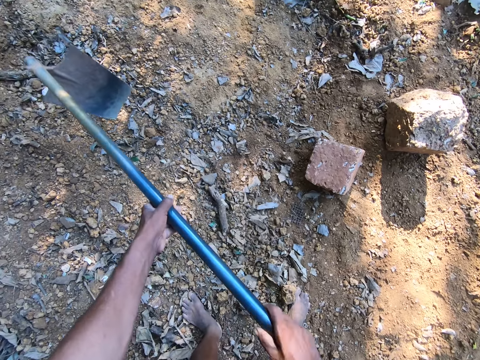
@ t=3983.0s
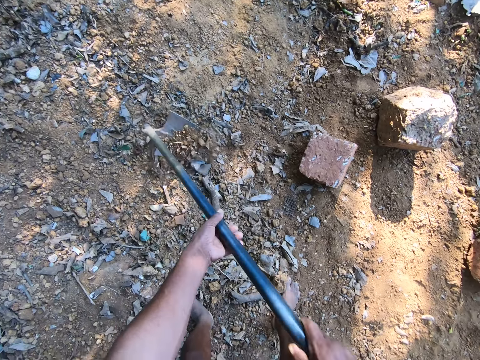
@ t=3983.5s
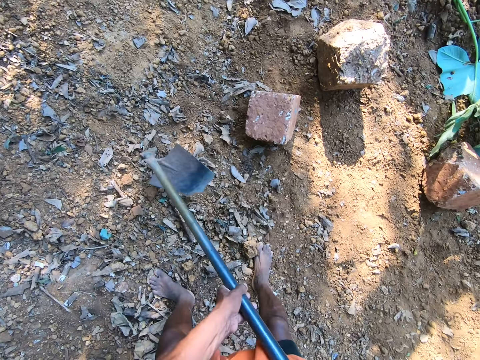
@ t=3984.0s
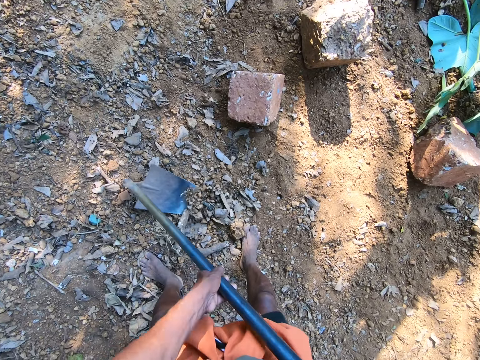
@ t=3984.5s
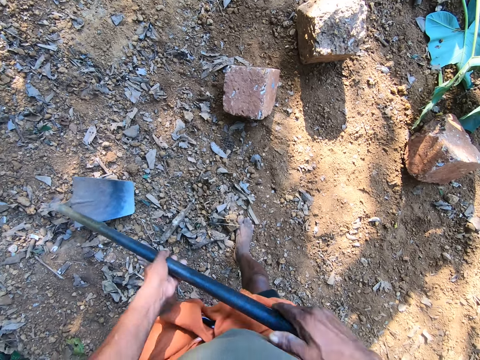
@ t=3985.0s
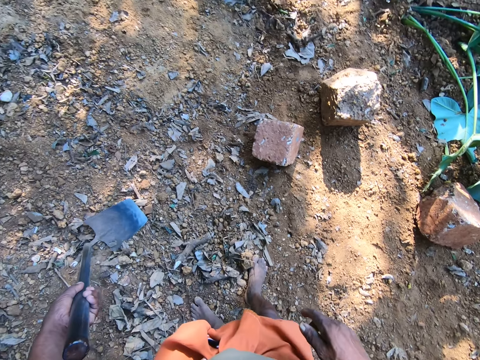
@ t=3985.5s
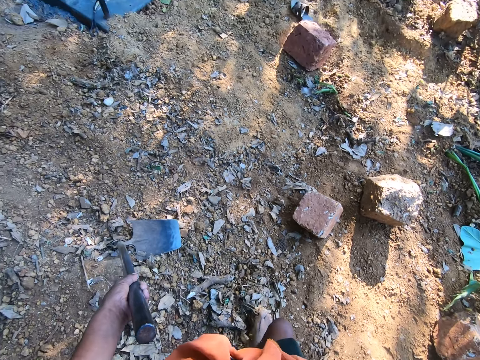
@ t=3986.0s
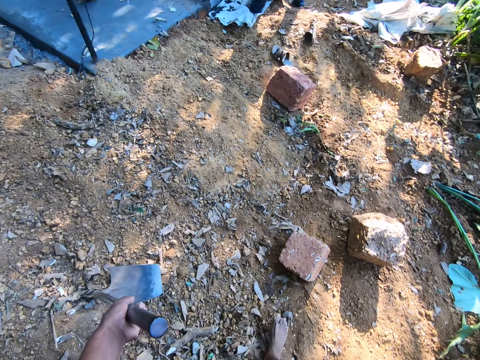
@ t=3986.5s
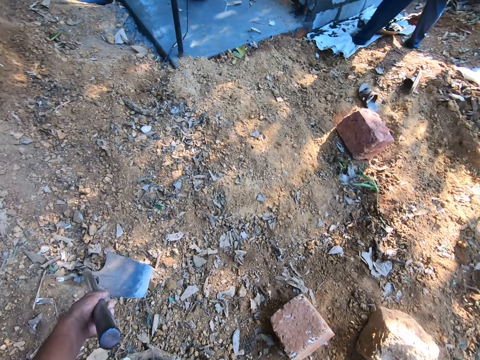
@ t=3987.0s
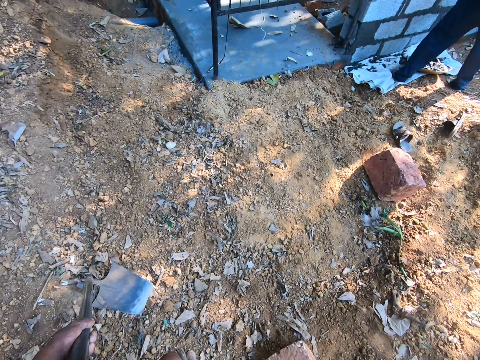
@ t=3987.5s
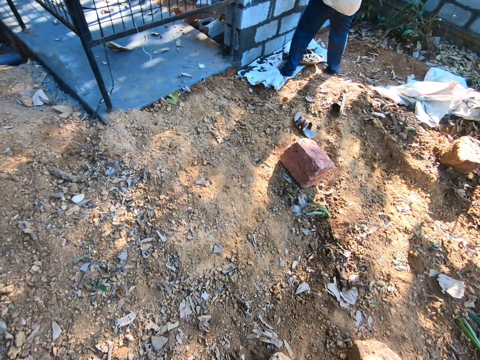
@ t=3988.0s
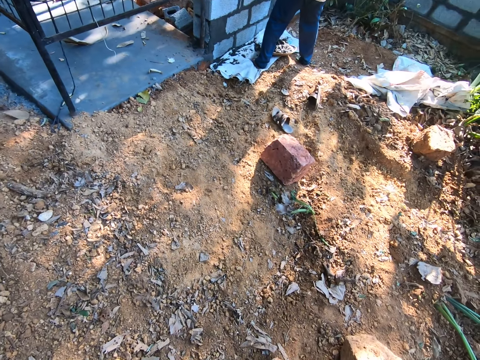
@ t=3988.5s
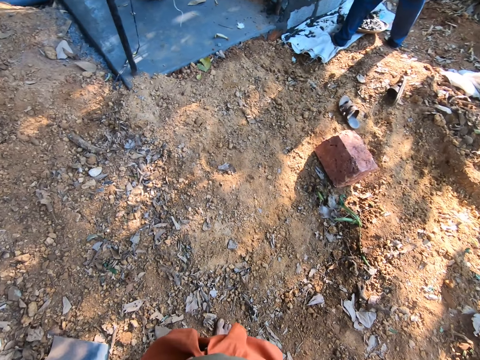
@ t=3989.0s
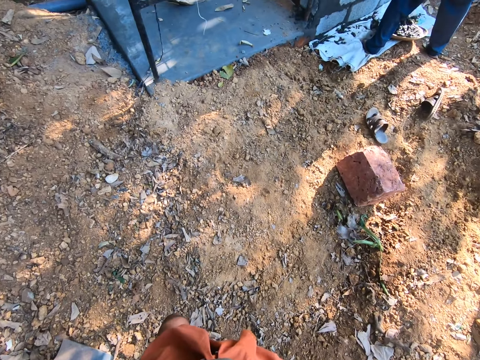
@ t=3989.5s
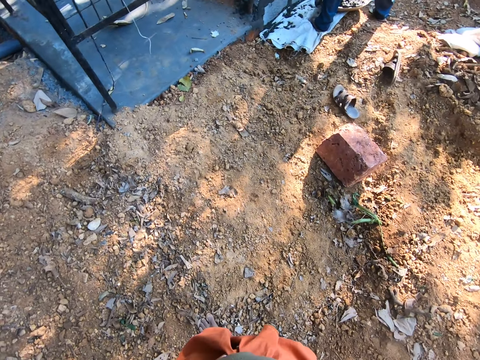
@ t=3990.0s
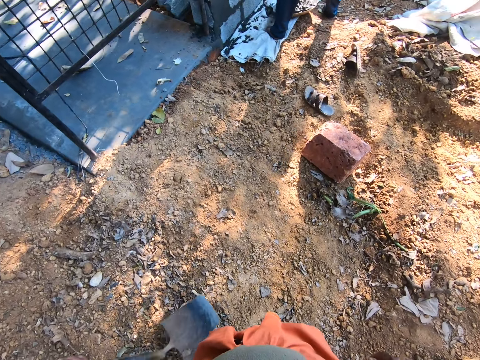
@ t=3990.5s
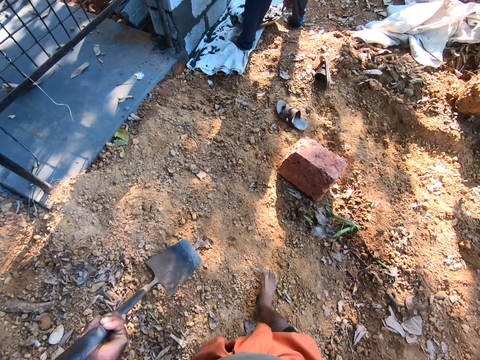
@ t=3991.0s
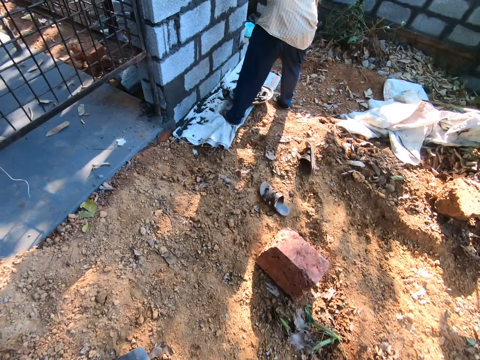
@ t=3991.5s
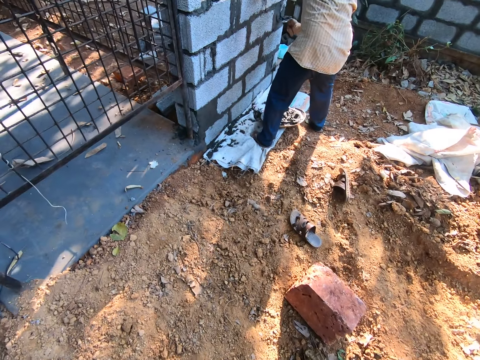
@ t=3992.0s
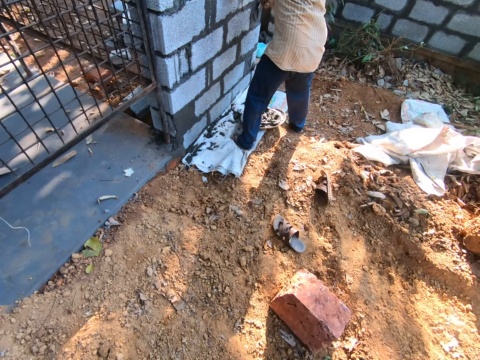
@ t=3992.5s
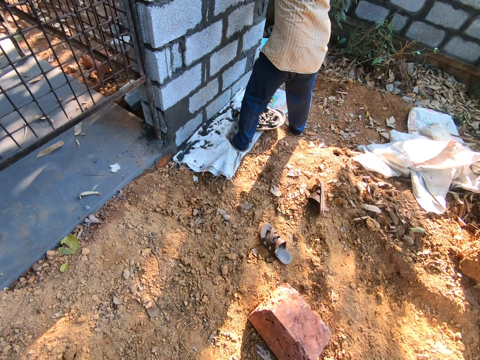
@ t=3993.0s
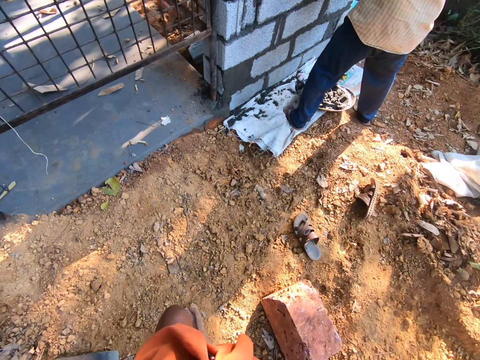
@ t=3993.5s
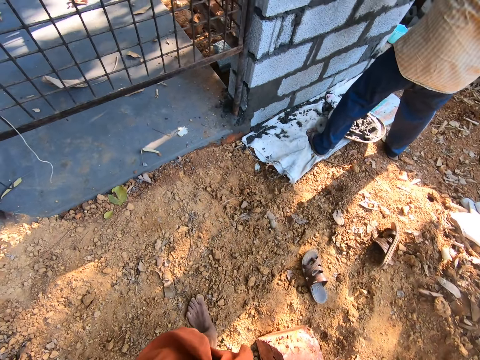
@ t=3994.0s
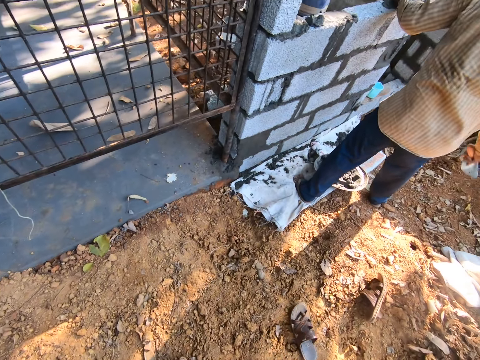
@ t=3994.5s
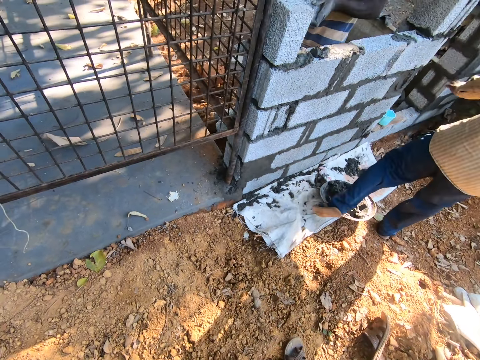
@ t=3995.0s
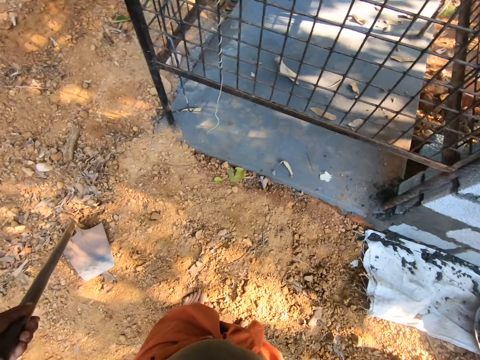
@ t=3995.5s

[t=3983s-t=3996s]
The camera wearer drags the hoe on the ground with his right hand. He stands. He walks with the hoe. A man smoothens a wall with a hand trowel in his right hand.

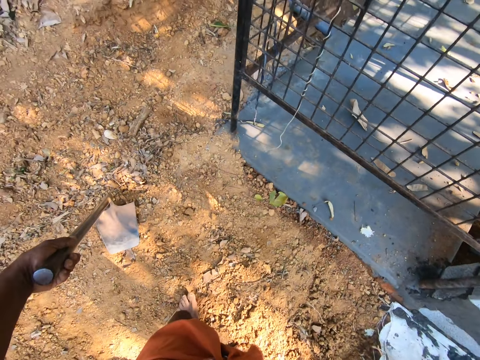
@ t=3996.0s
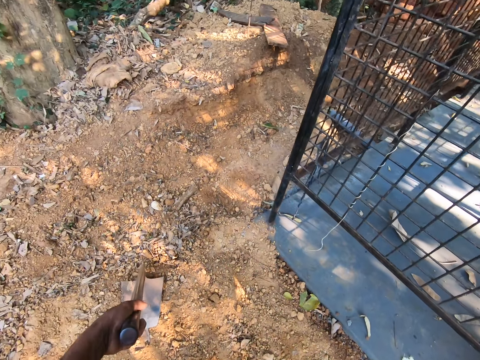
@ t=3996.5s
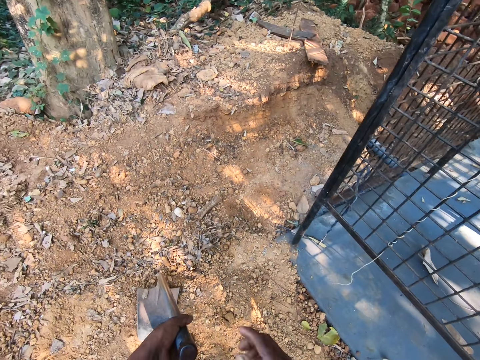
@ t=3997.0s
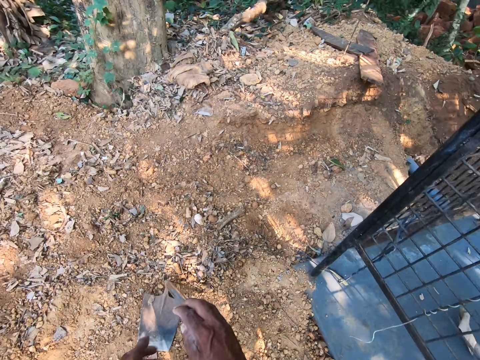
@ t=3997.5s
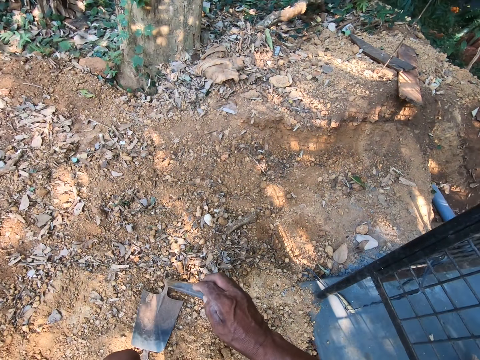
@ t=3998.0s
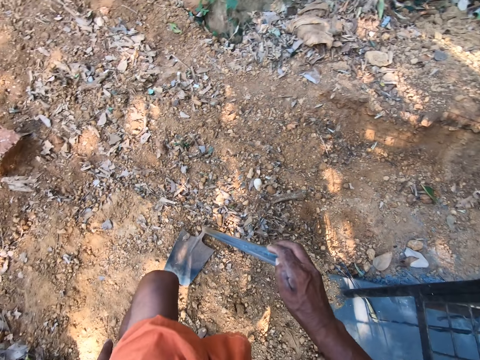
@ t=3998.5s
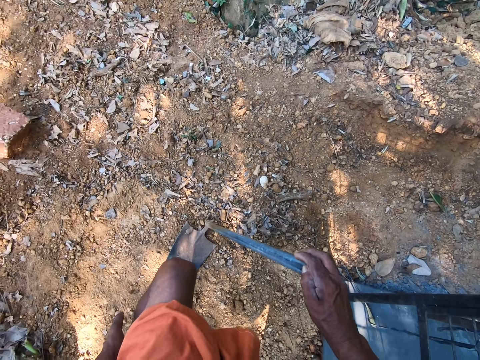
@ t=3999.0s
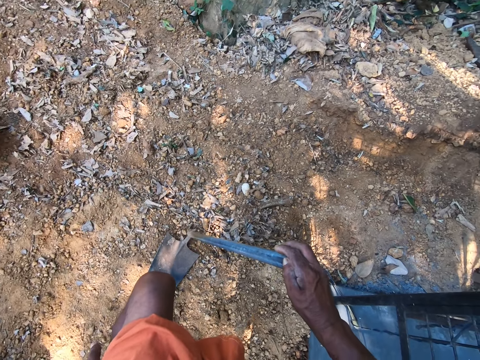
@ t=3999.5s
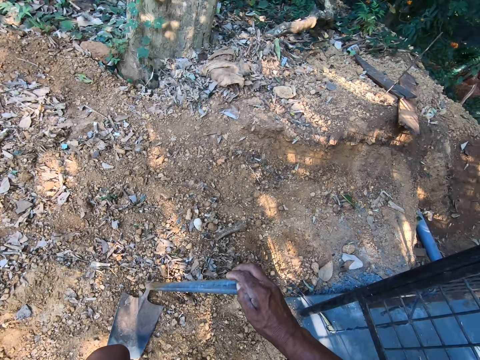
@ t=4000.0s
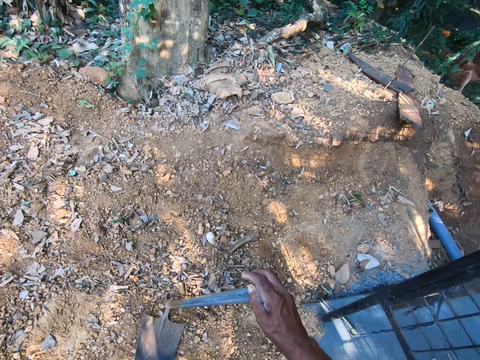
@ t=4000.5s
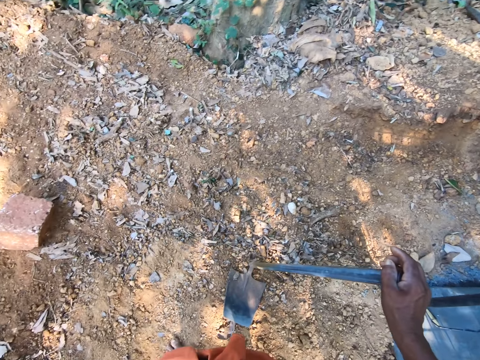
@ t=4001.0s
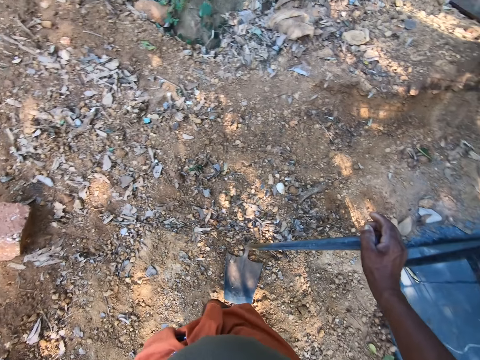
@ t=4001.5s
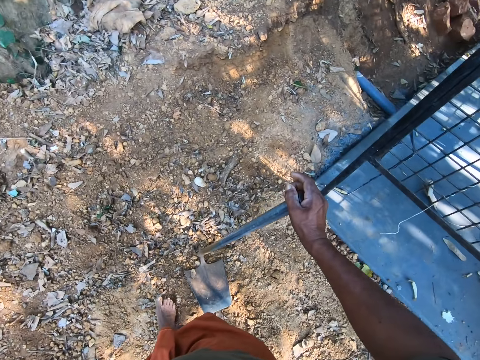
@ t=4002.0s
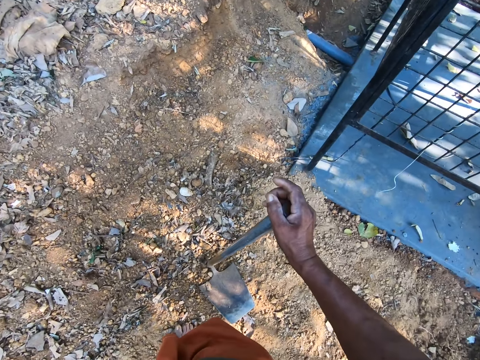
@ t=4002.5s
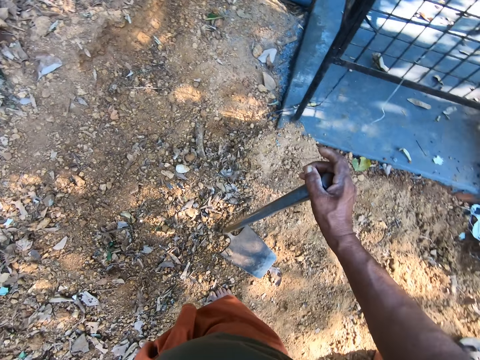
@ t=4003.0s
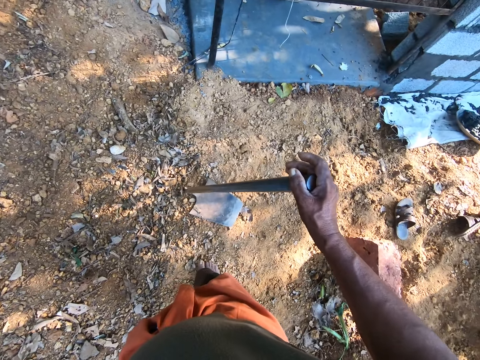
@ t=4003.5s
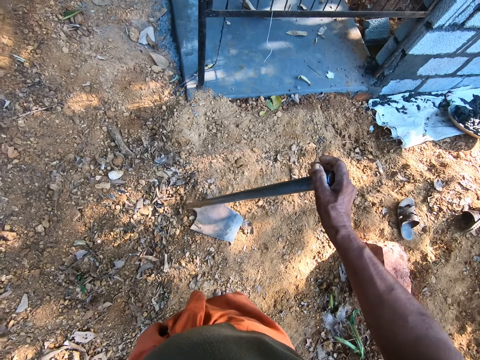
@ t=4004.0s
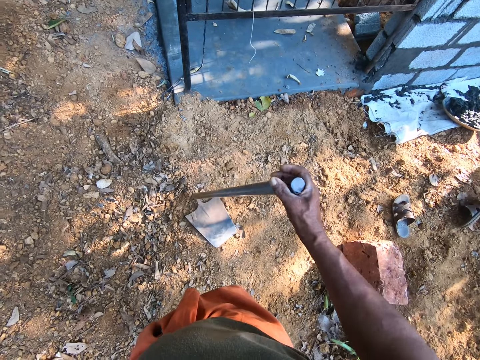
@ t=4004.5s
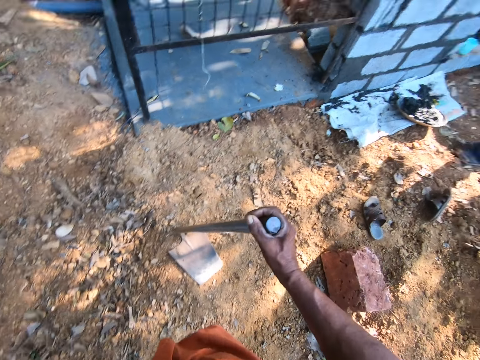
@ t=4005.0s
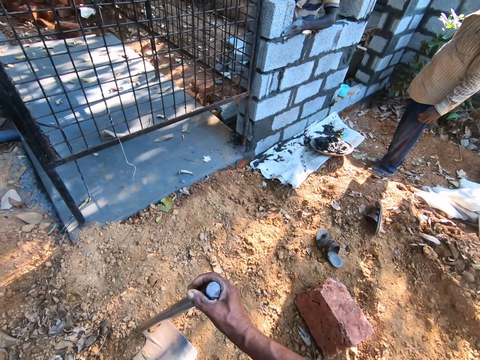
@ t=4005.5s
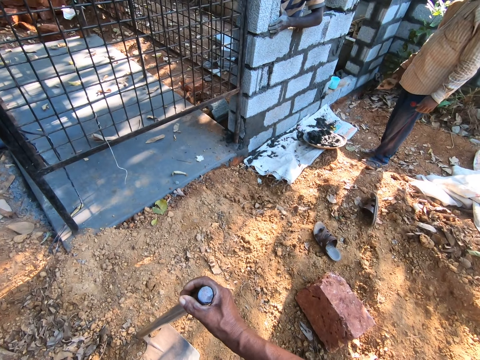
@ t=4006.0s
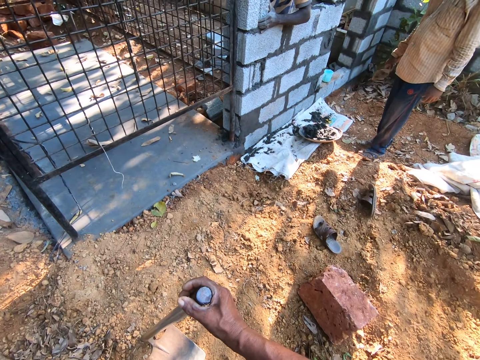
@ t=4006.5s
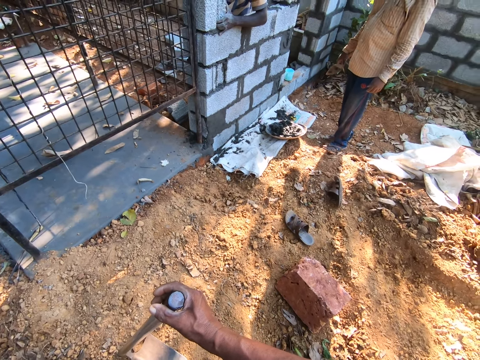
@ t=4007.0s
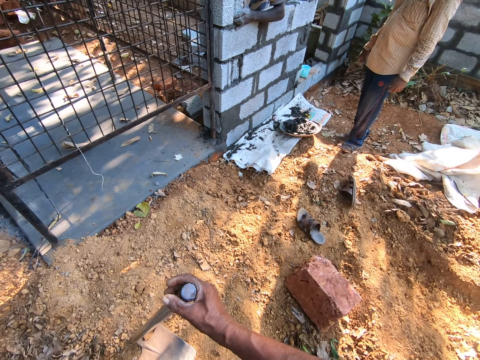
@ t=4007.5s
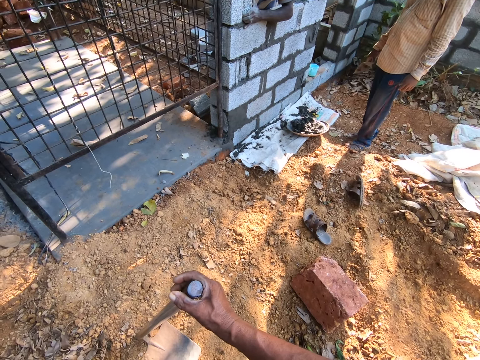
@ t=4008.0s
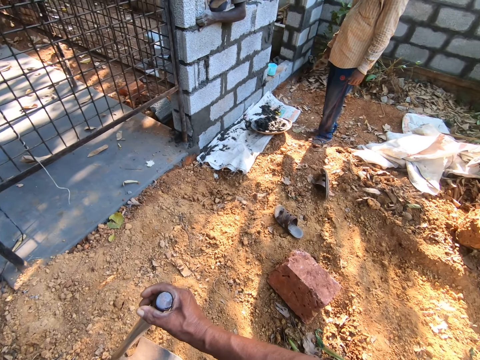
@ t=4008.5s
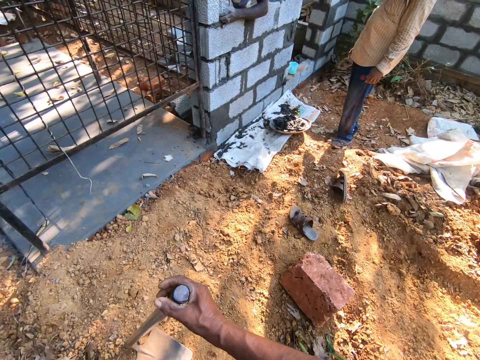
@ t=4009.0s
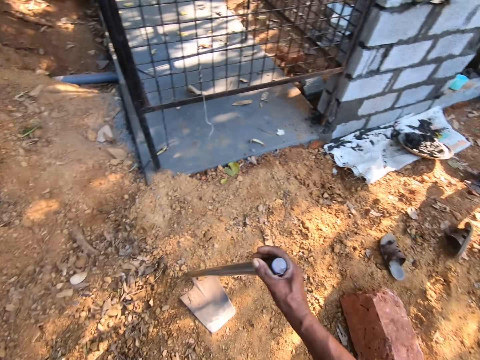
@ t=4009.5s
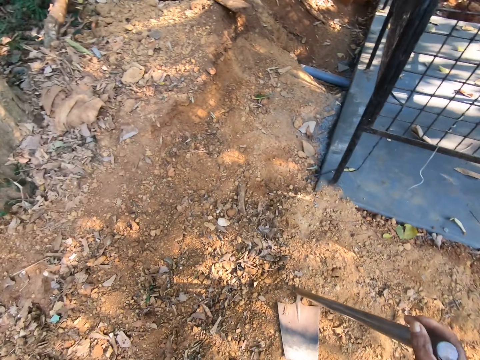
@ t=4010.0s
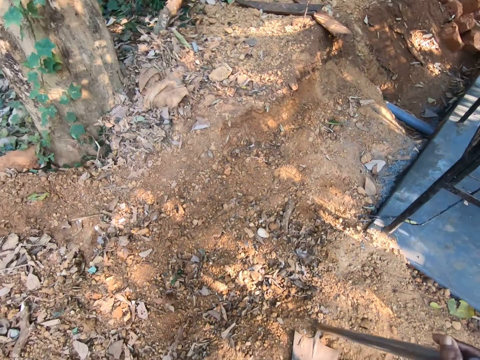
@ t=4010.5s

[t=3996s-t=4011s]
The camera wearer holds the hoe with the right hand. He scratches his left leg. He moves the hoe on the ground. He converses with the man.
